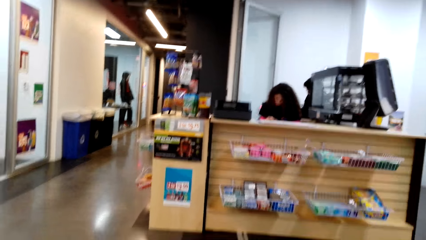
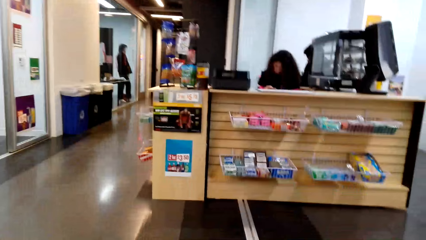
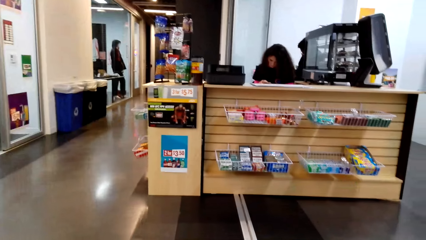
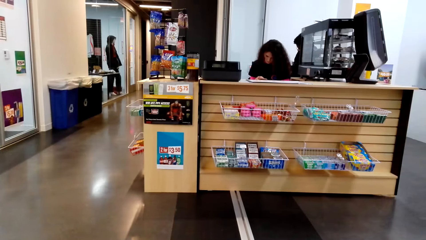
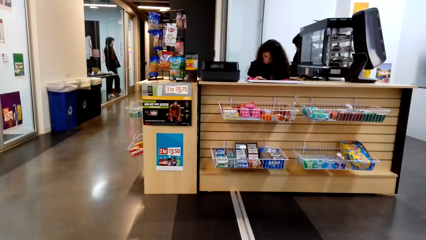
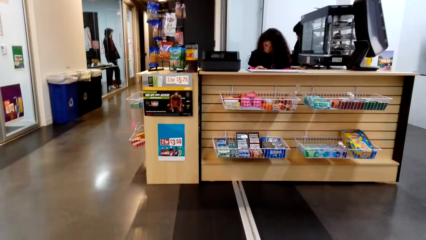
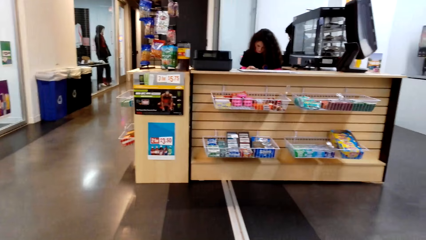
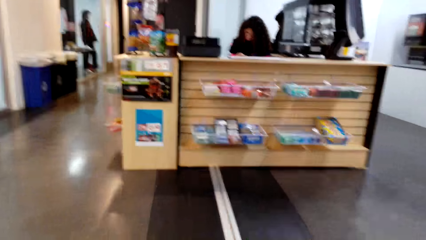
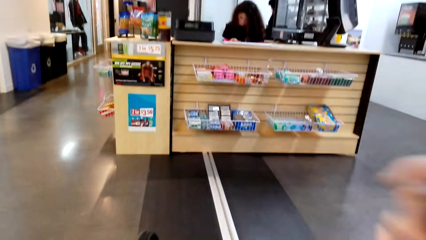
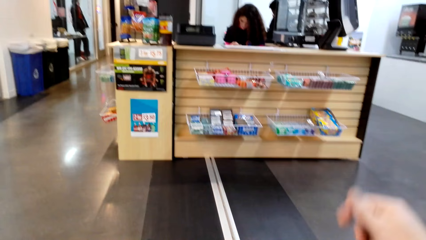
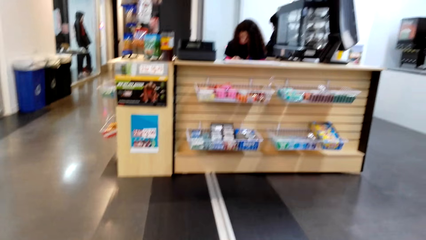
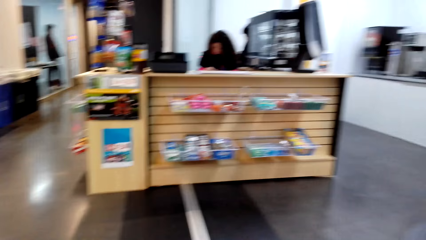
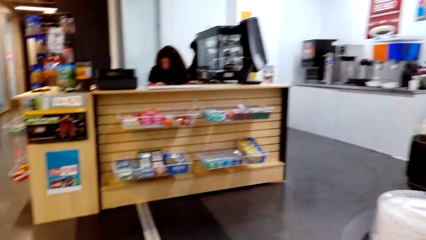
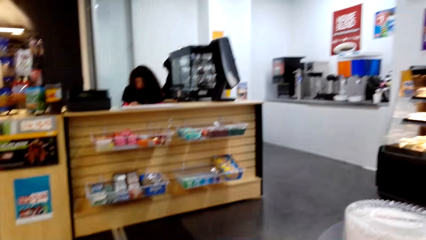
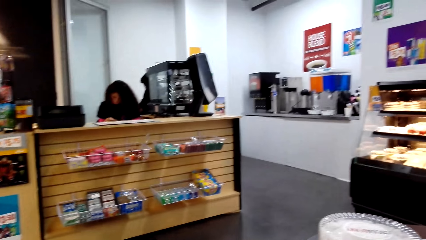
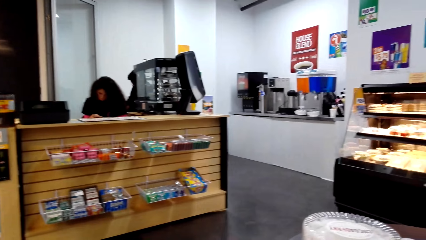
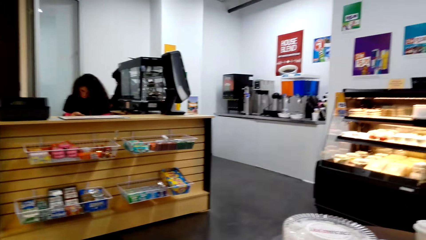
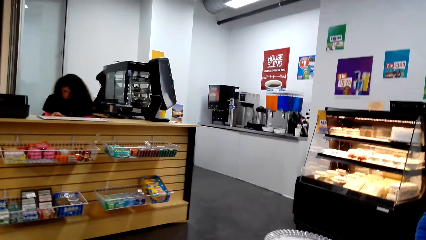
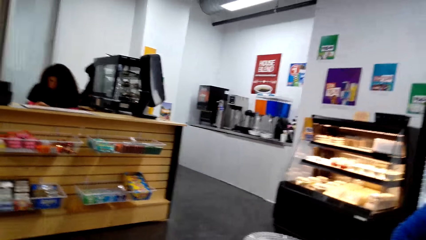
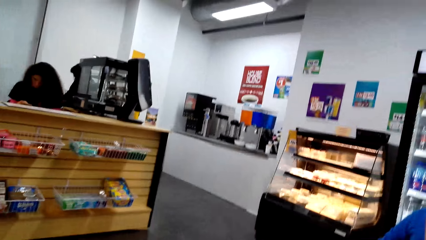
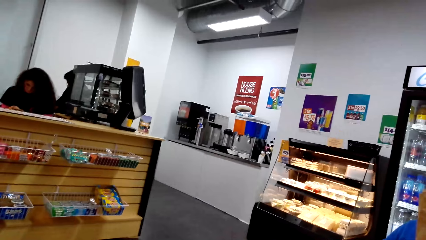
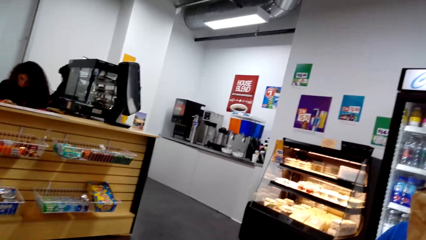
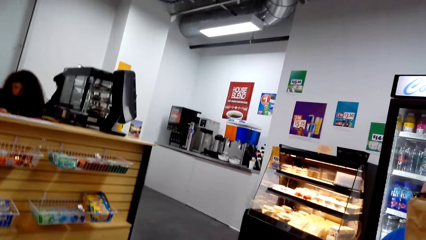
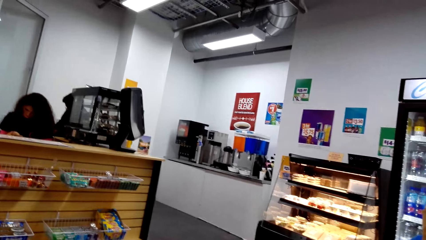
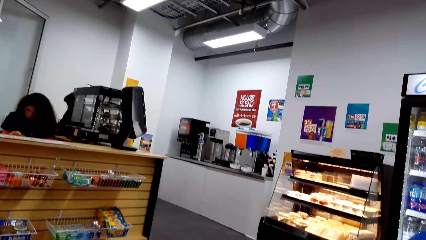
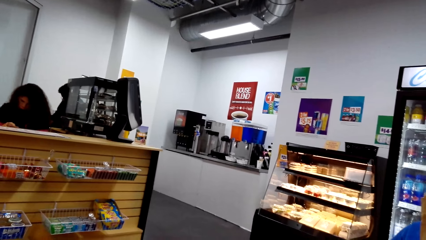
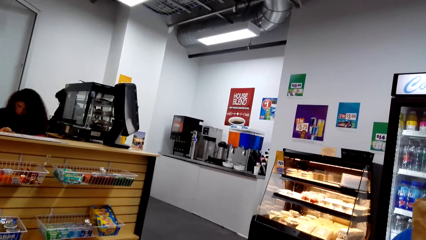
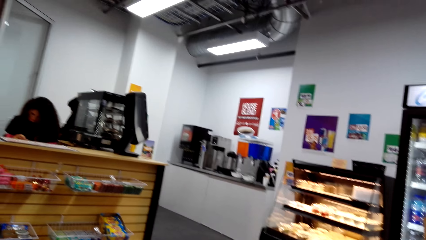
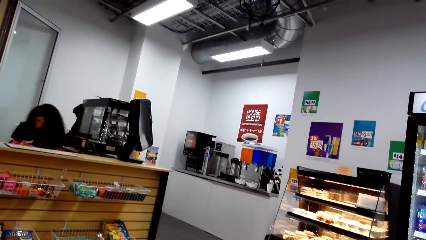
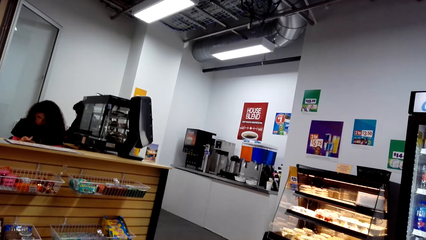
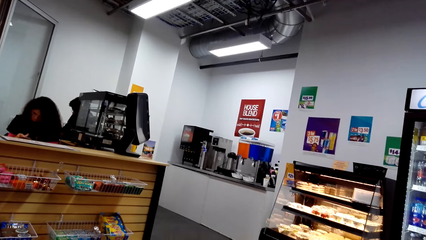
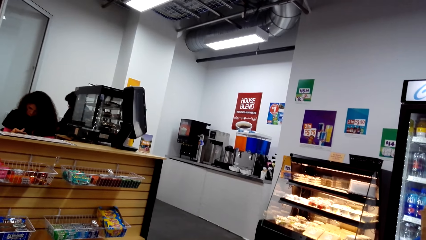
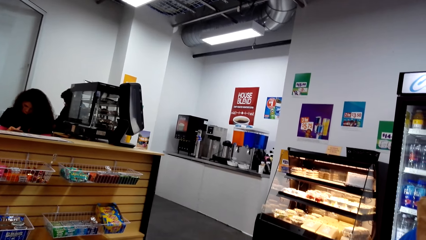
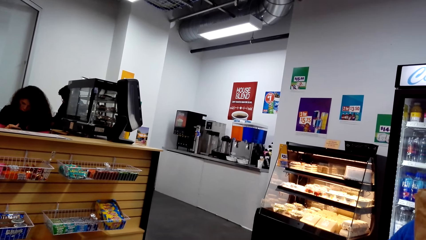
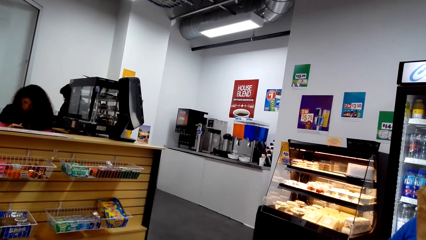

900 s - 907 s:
The camera wearer lowers a hand.

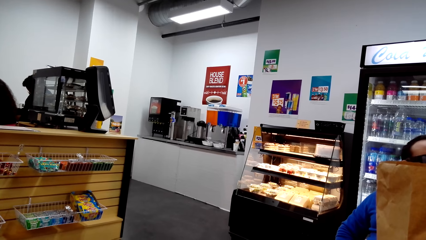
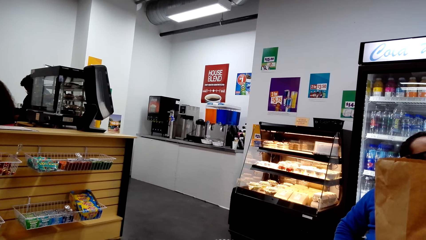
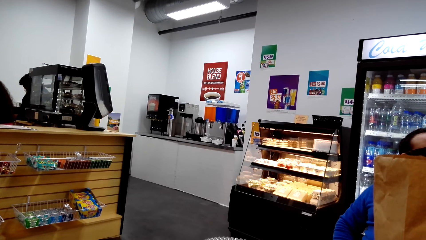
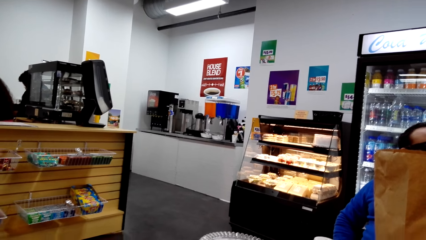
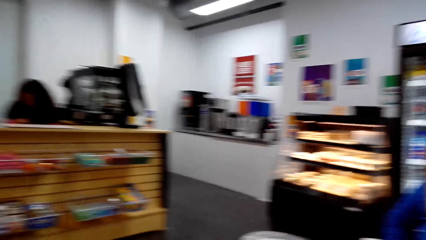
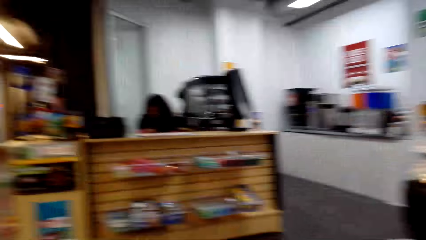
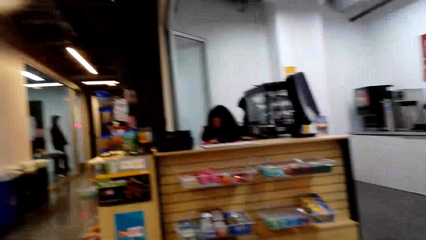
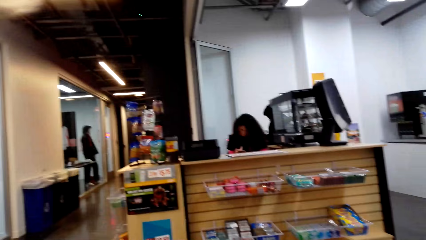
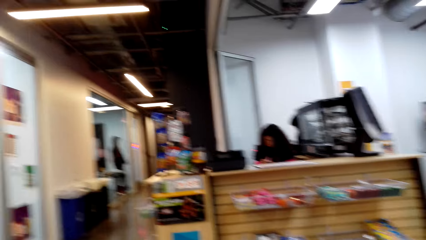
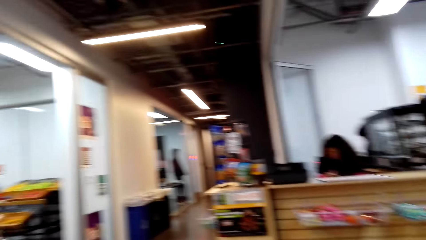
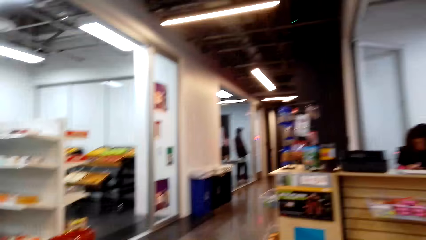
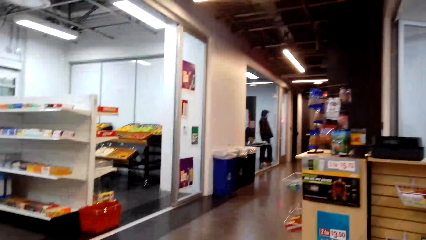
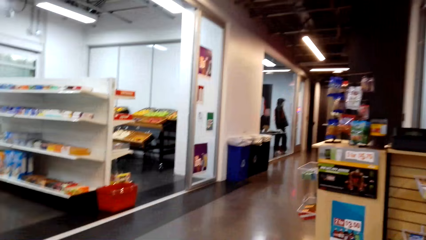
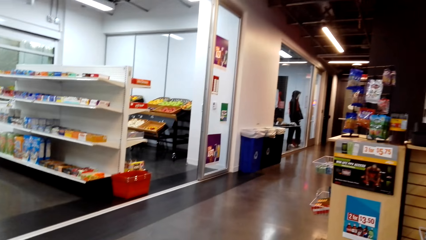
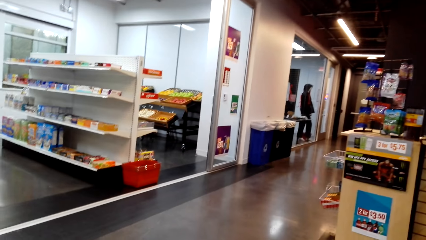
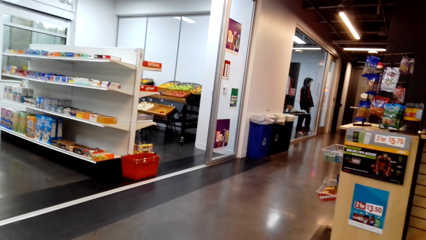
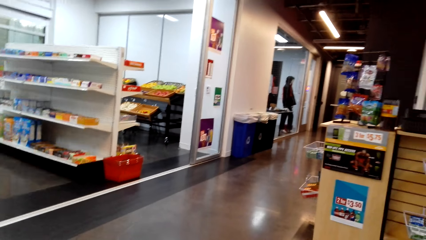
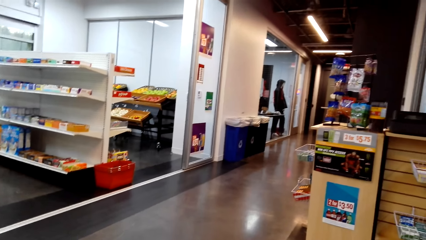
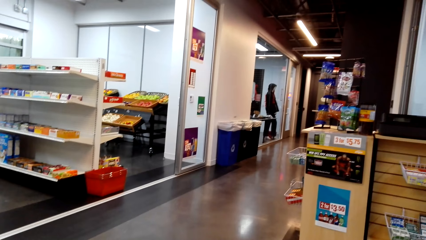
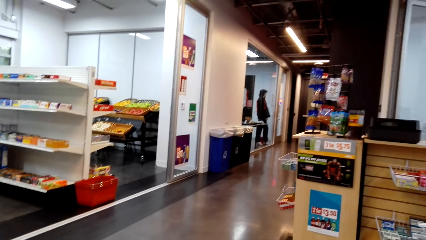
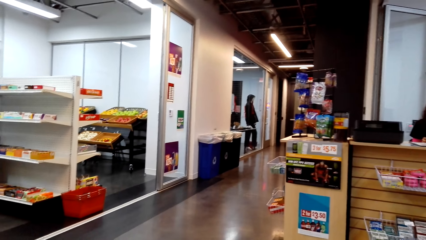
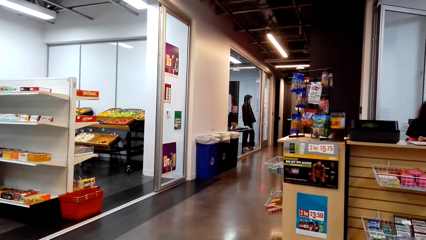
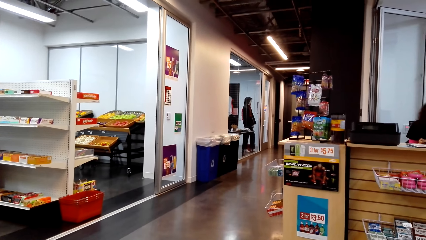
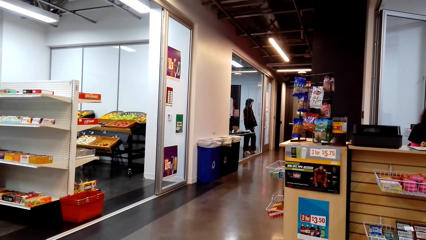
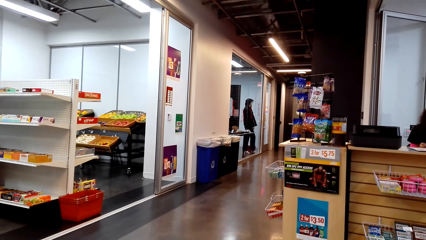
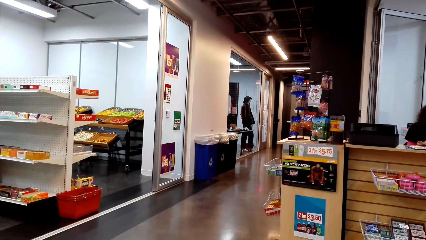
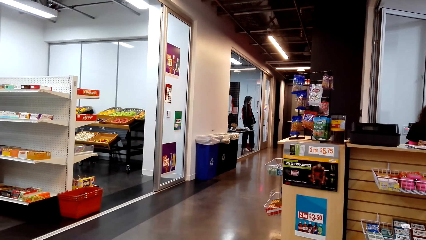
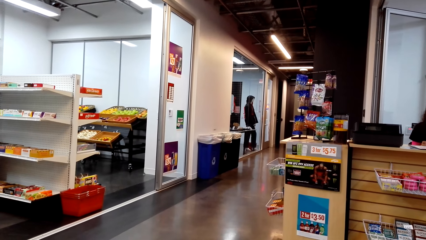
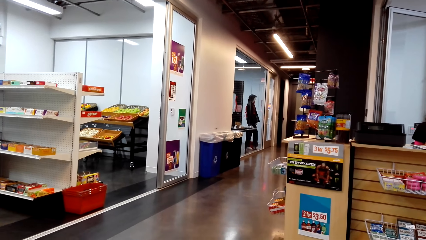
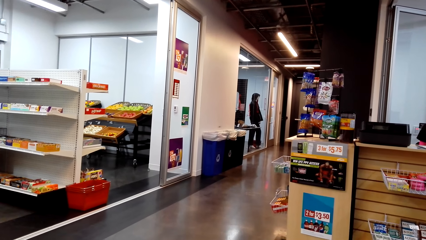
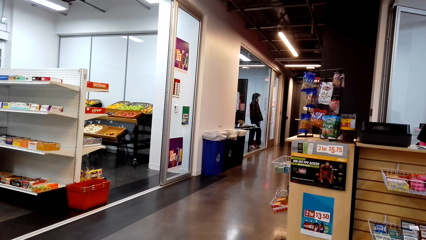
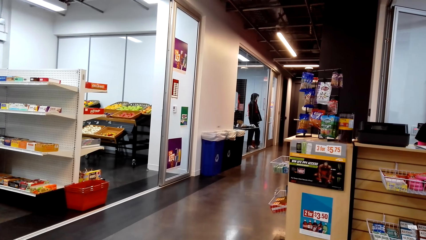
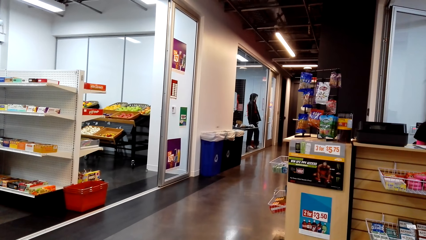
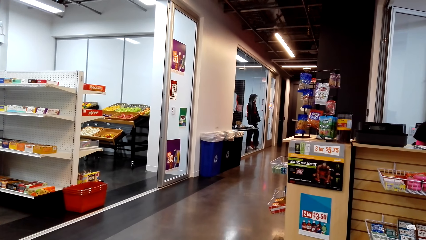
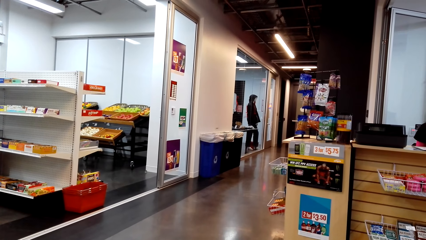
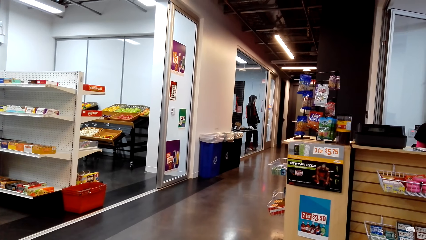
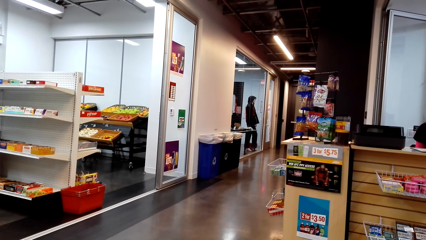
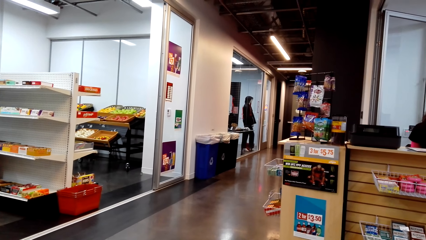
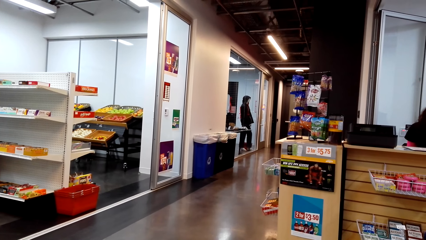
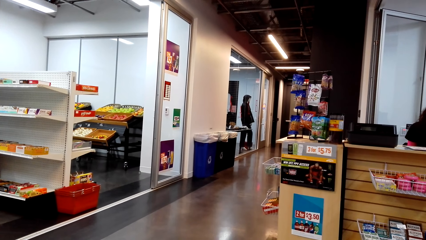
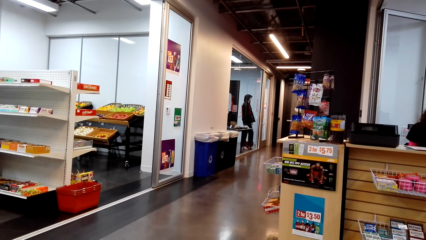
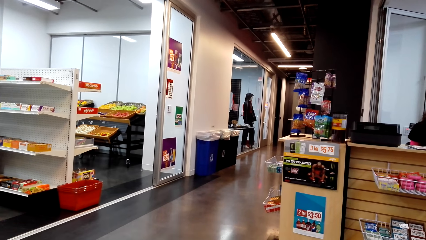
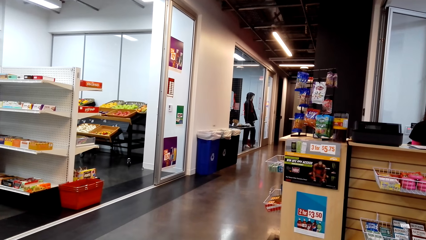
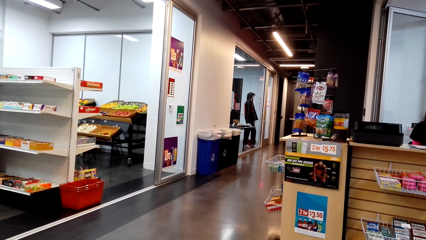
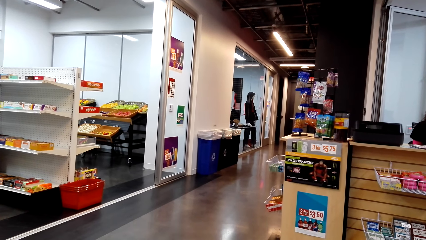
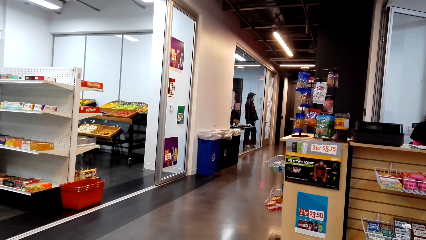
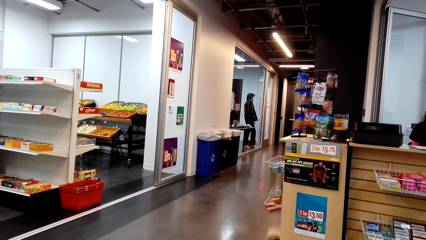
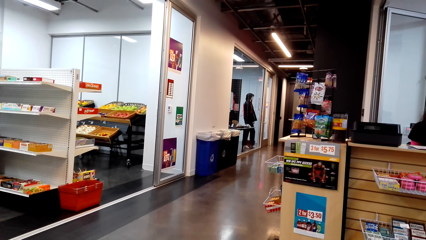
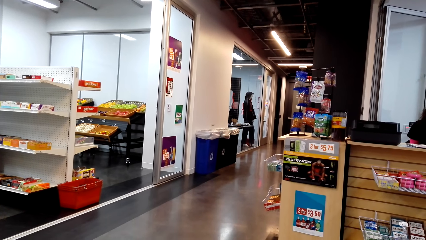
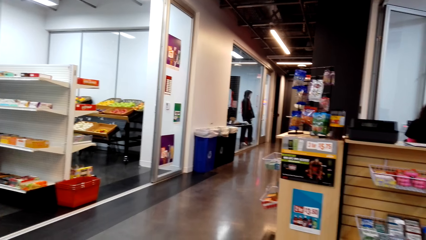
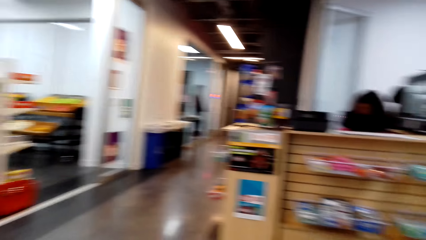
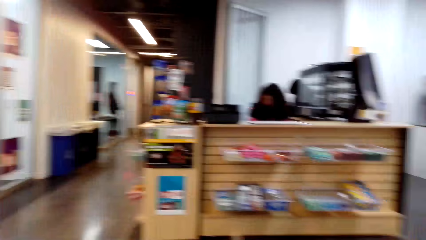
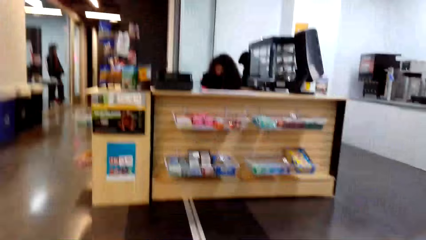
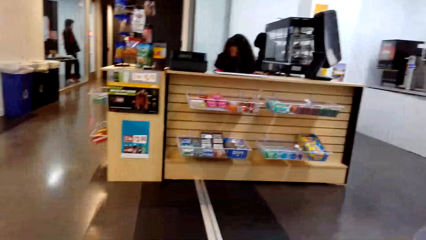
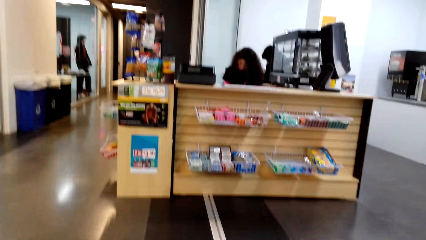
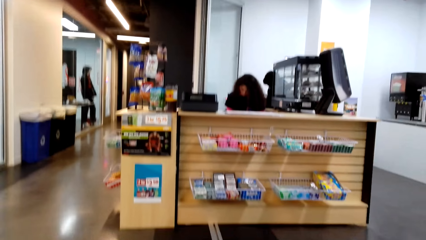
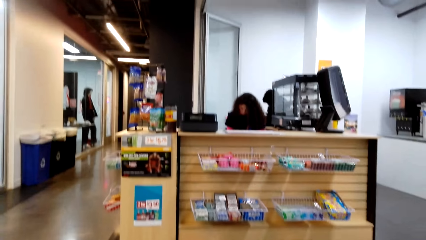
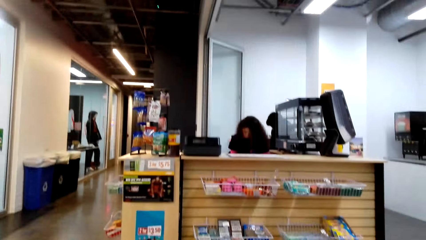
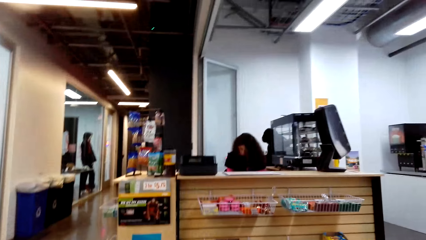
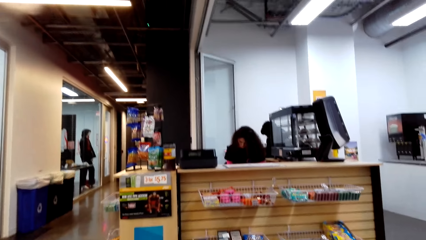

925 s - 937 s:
The camera wearer looks around. They look around again.
